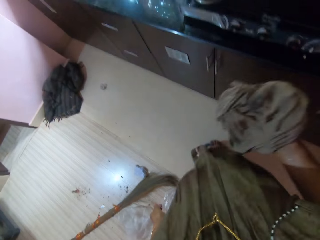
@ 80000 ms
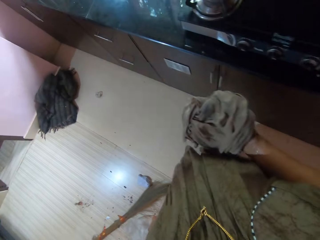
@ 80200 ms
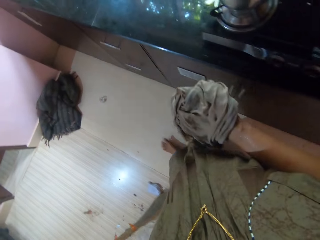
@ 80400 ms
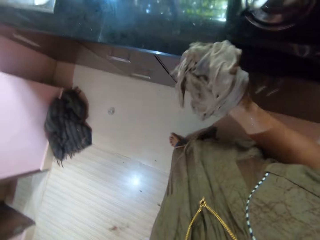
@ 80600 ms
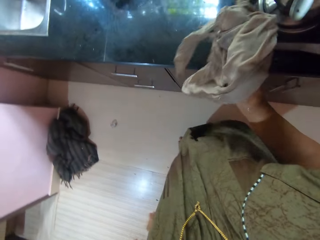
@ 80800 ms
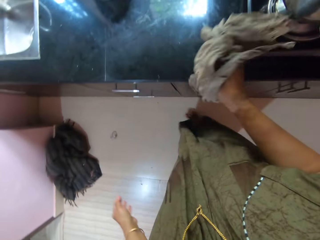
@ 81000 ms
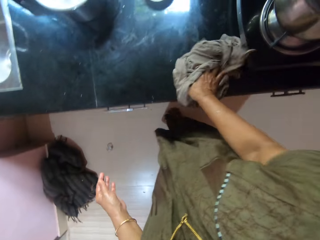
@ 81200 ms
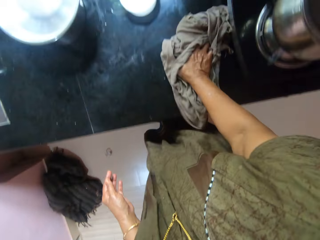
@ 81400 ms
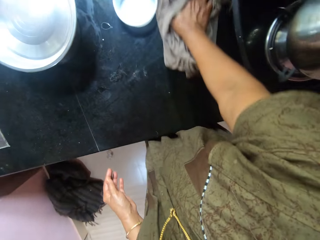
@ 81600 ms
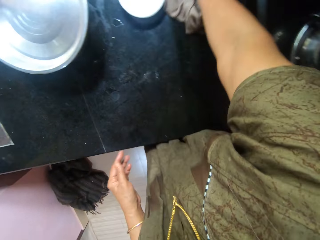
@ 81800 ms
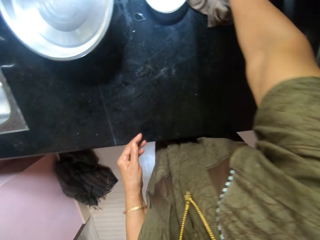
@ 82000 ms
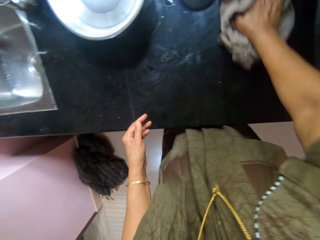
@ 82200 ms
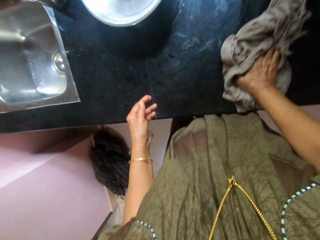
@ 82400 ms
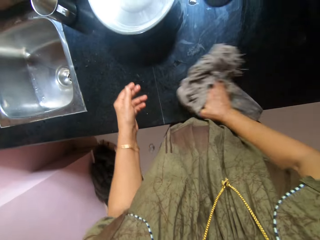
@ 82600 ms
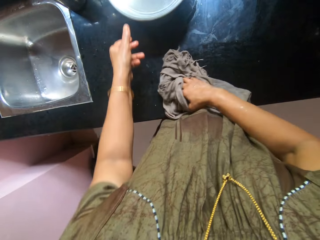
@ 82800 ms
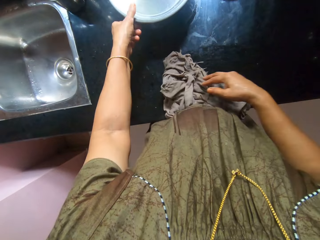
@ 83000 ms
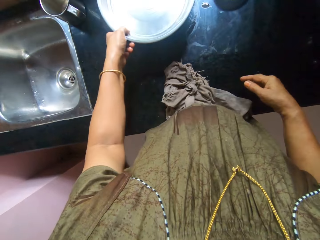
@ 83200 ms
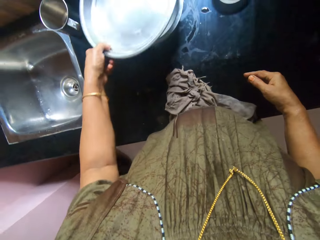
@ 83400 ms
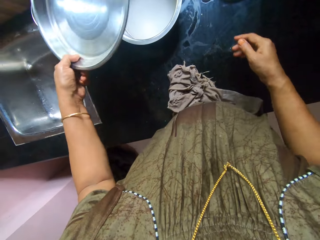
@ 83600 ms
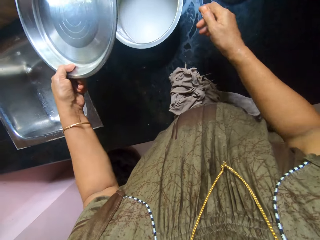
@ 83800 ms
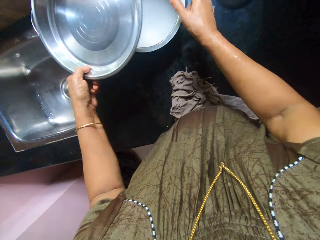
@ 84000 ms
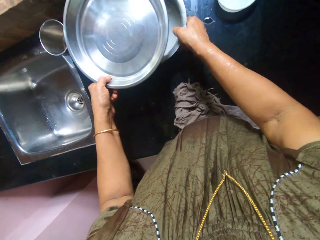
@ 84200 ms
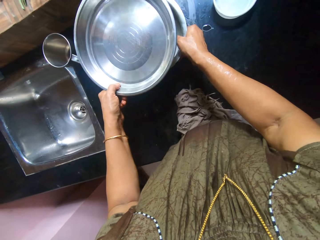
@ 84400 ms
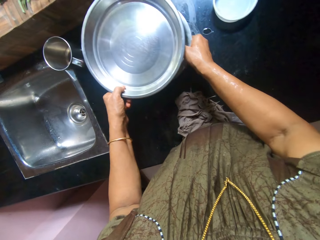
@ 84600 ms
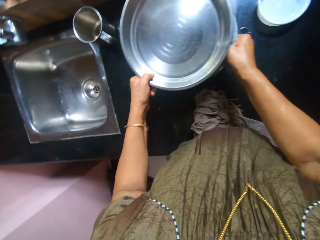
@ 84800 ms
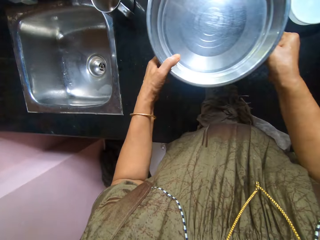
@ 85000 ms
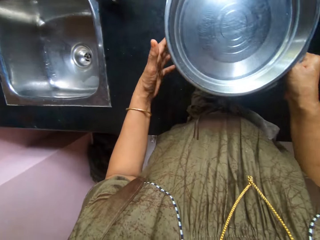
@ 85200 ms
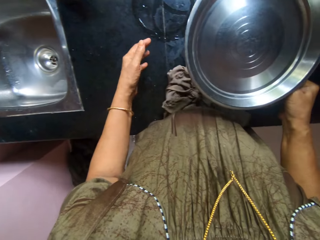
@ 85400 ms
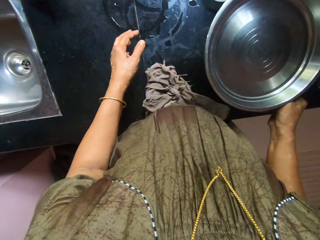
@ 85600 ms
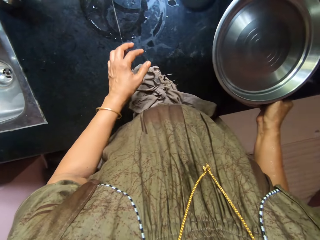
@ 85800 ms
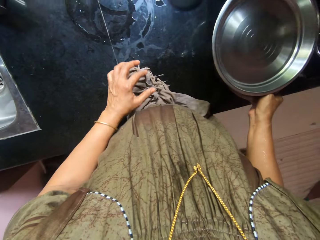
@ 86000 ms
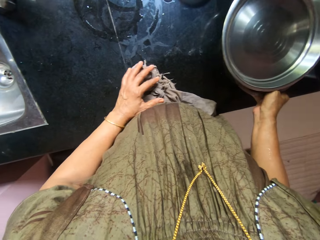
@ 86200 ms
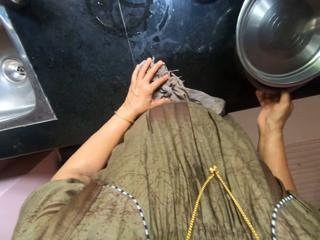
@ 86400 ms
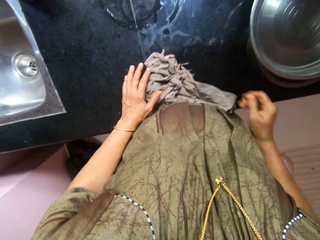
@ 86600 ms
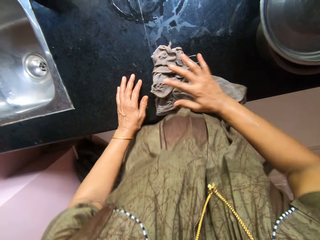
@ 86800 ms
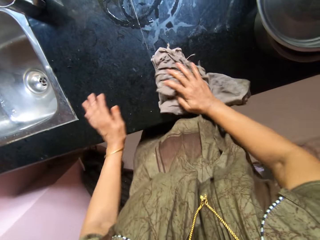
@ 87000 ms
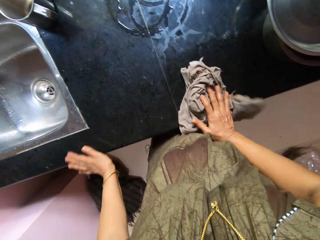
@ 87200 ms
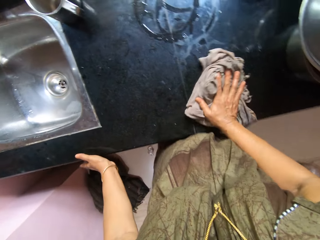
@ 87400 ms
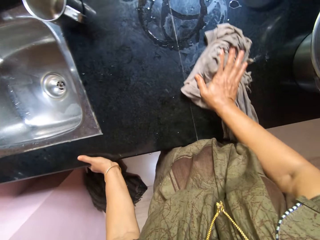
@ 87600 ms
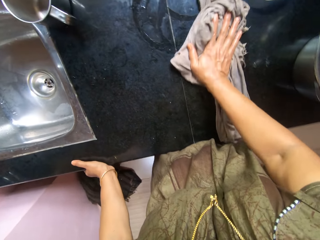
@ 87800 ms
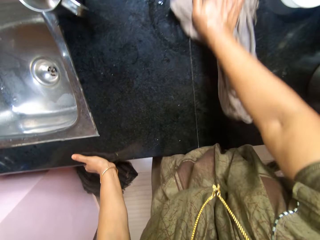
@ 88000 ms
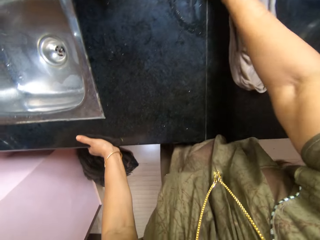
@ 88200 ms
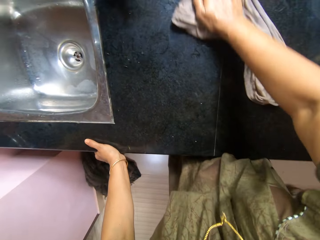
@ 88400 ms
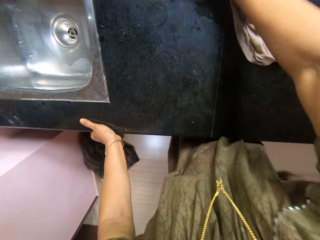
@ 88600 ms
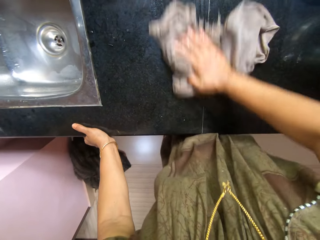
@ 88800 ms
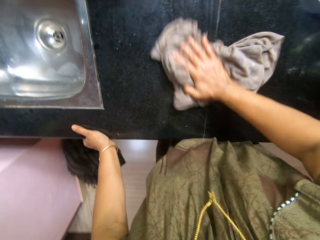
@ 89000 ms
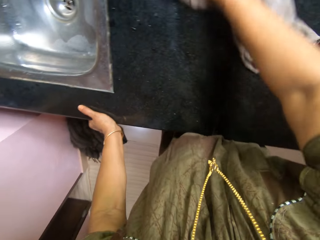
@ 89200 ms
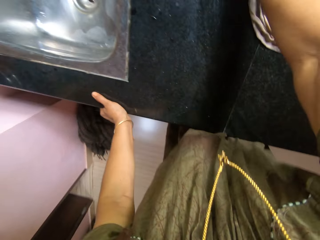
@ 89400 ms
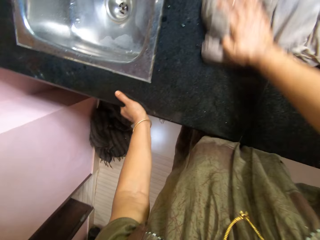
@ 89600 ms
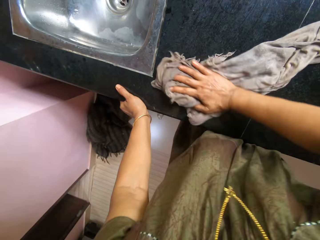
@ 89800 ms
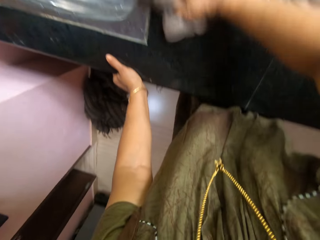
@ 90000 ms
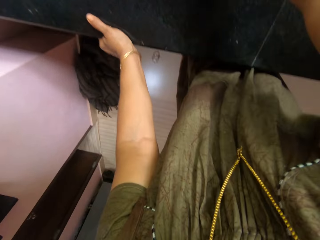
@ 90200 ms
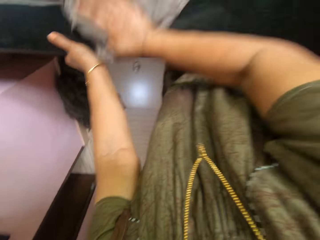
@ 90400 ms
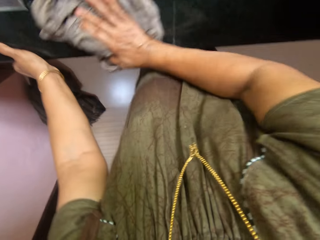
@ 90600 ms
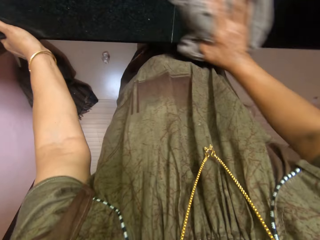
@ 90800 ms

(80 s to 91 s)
The camera wearer wipes the sink area with the piece of cloth. They pick the tray. They move a pot from the kitchen cabinet. They touch the pot. They put the tray on the pot. They put the pot down. They touch the piece of cloth. They converse. They wipe the sink area with the piece of cloth and touch the sink area.

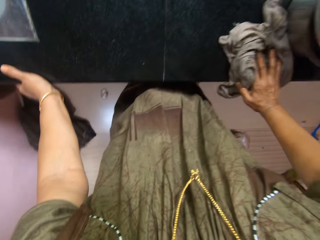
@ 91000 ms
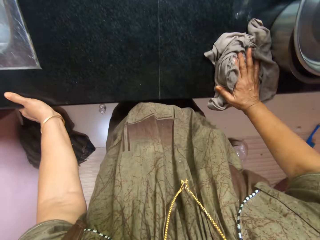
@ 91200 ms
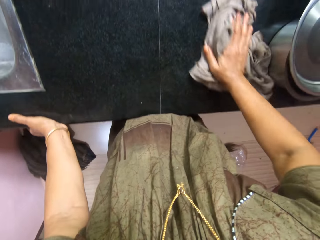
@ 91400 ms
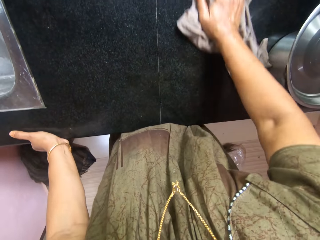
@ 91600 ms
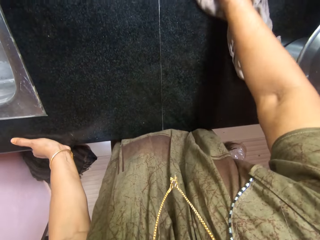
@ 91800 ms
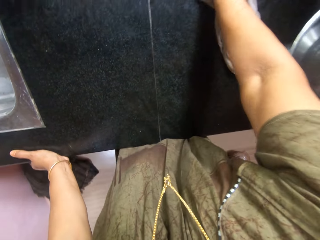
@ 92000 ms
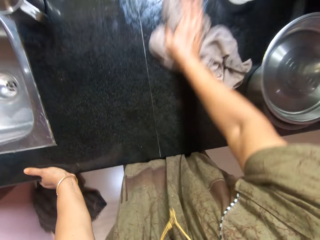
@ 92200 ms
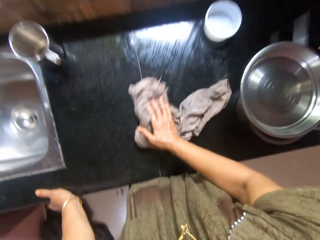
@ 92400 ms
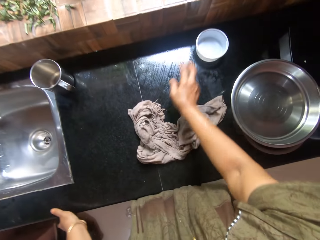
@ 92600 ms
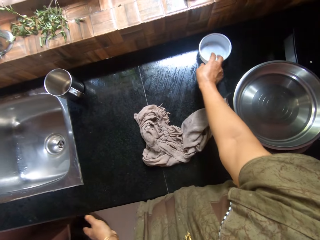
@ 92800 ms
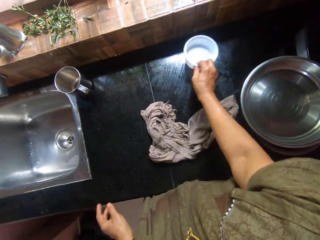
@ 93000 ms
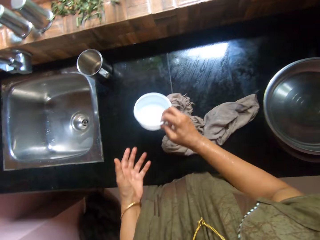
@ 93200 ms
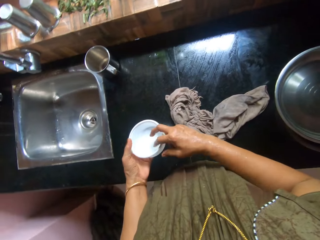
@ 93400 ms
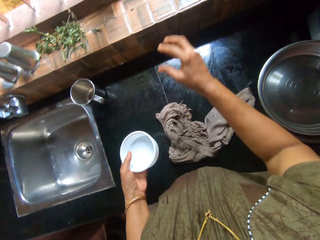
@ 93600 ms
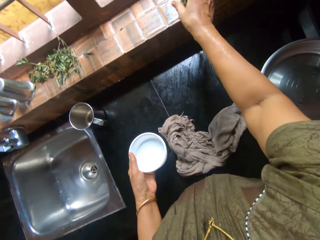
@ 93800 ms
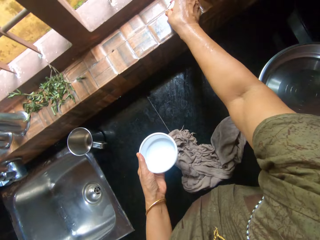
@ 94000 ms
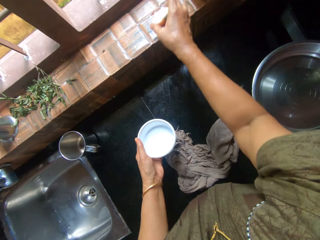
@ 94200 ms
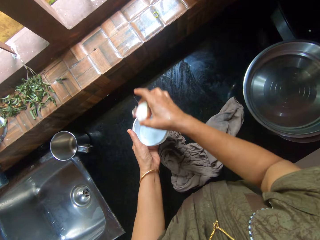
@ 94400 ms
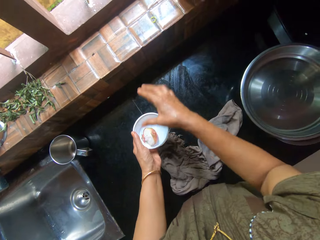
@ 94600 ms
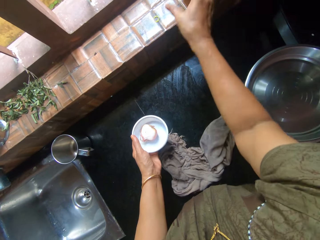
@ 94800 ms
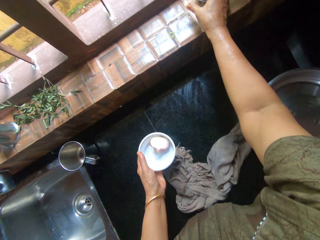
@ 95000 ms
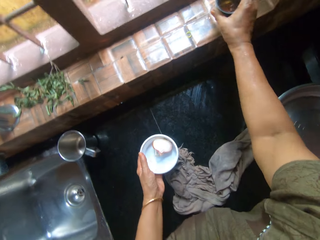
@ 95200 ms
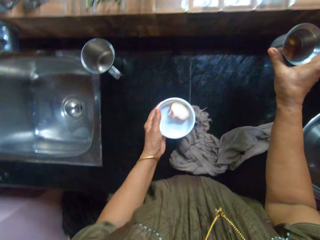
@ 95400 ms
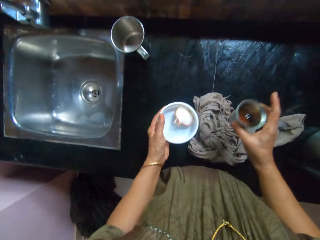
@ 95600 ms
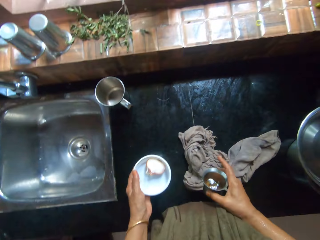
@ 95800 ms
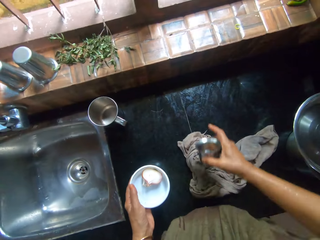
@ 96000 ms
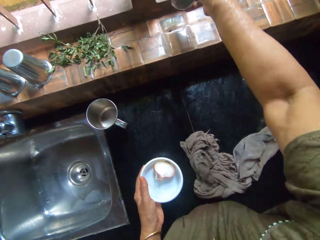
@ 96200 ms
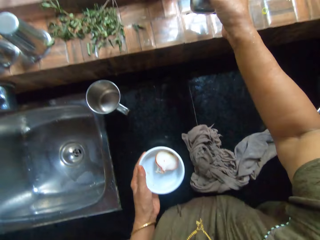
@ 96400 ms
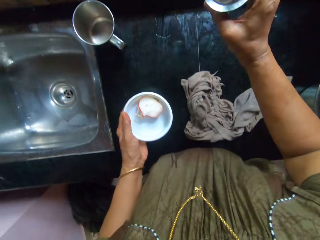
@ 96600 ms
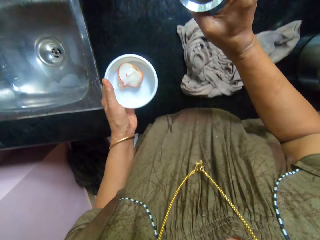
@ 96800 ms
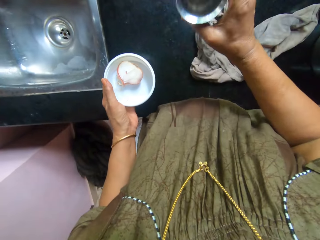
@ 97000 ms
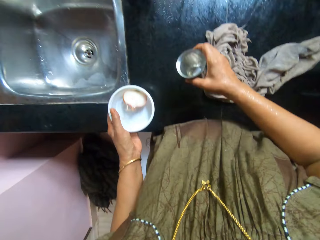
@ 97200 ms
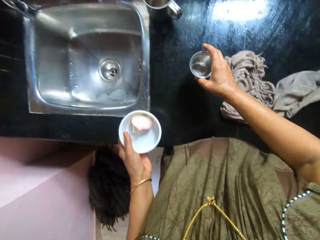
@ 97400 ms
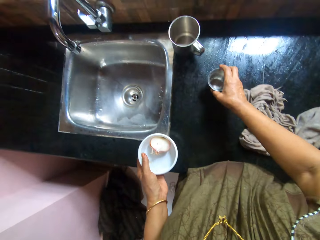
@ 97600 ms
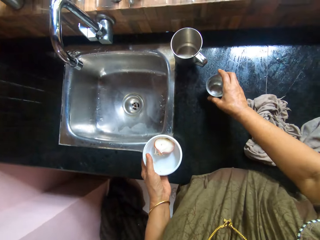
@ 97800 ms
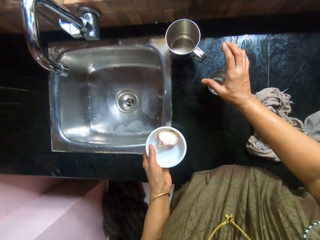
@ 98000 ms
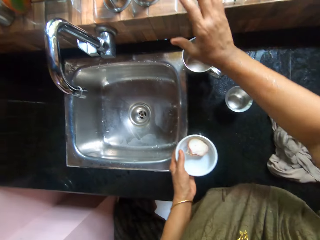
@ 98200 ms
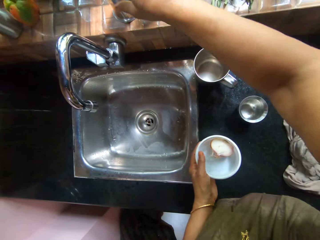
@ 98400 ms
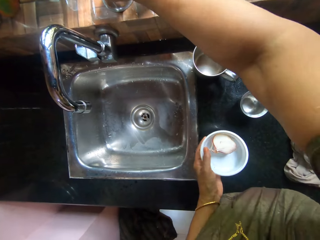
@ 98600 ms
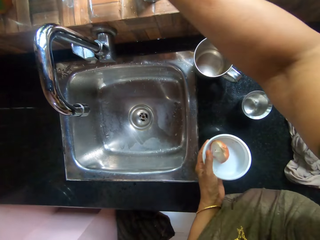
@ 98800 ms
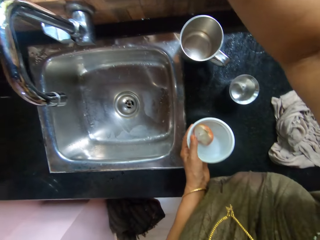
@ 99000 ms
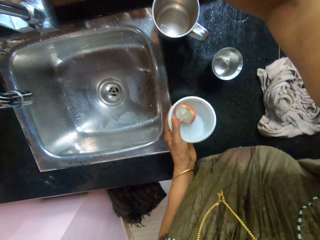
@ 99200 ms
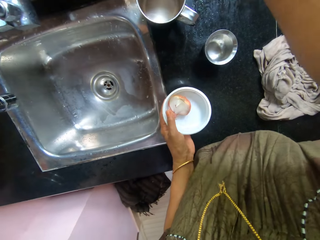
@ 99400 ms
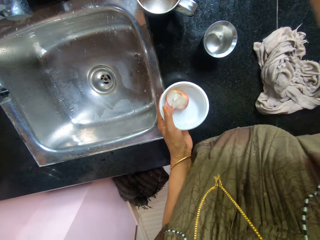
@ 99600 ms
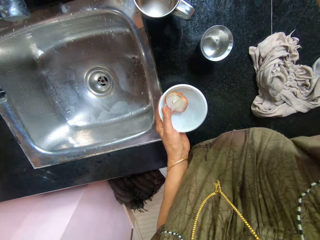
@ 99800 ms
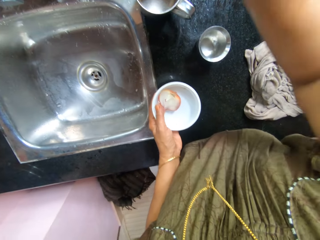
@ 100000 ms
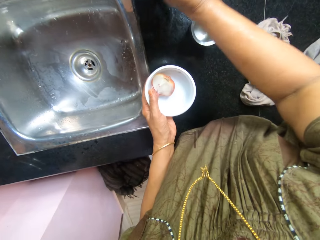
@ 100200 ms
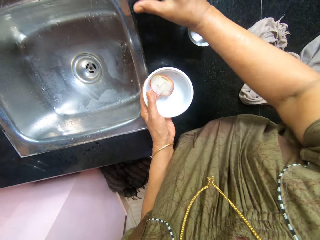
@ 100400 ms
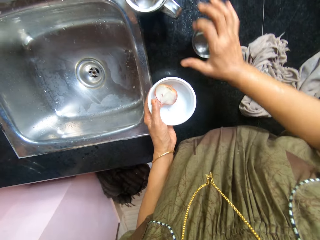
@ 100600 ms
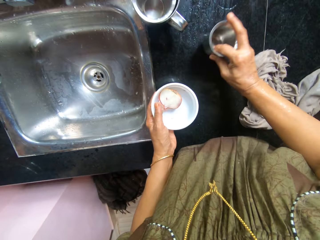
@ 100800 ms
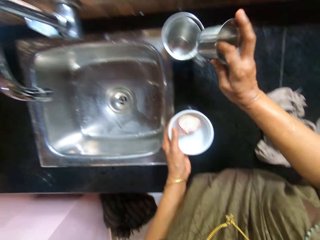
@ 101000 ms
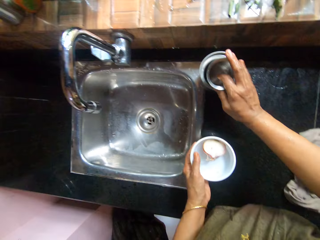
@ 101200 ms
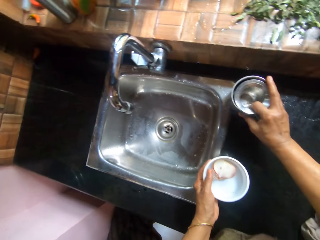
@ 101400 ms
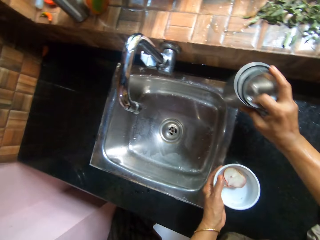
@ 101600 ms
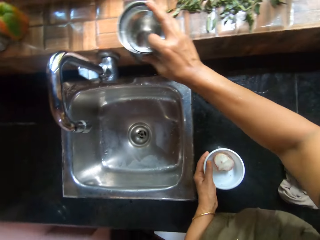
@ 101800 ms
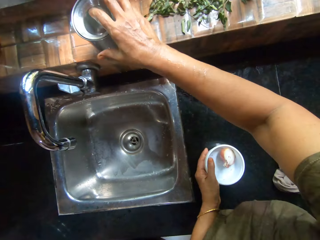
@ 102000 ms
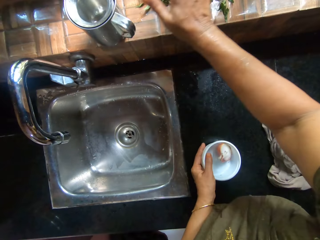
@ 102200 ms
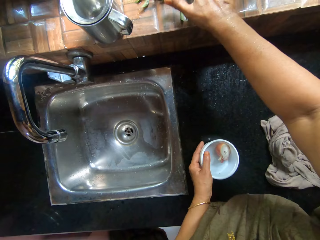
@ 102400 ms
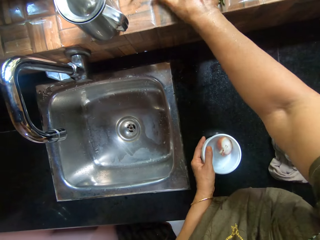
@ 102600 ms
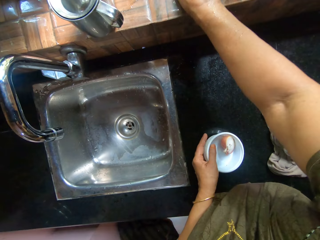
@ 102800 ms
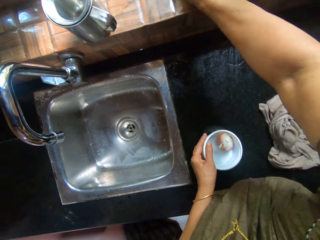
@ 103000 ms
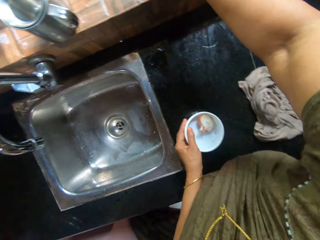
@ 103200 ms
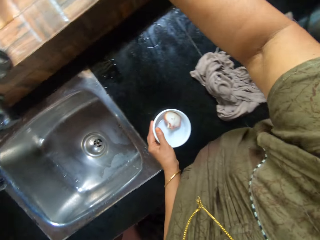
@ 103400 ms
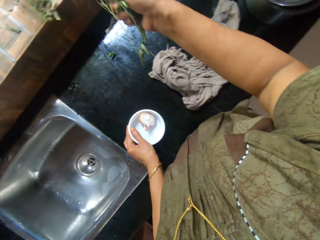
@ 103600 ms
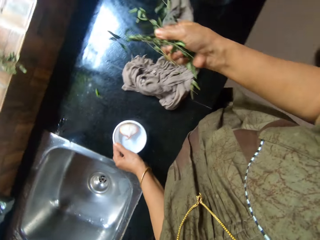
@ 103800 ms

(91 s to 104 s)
The camera wearer removes a plastic bowl or container on the kitchen cabinet. She passes the plastic bowl from her right hand to her left hand. She picks the egg shell. She removes an onion from the kitchen window. She drops the onion inside a white bowl. She puts the egg shell on the container. She removes a metal cup from the kitchen window. She pours the water in the metal cup away through the window. She drops the metal cup on the kitchen cabinet. She picks another metal cup from the kitchen window. She puts the metal cup inside a bigger metal cup on the kitchen cabinet. She picks up another metal cup from the kitchen cabinet and puts the metal cup inside another metal cup on the kitchen cabinet. She picks up the big metal cup from the kitchen cabinet and drops the big metal cup on the kitchen window. She removes some dry leaf from the kitchen window.
